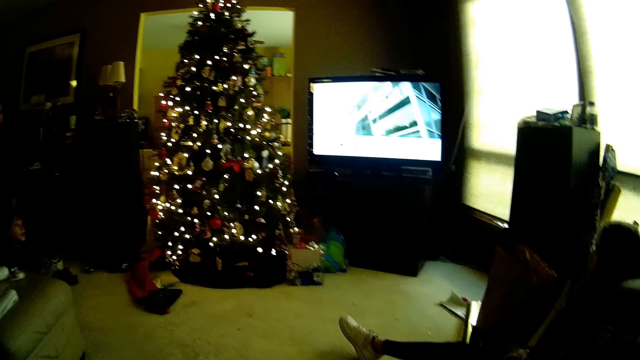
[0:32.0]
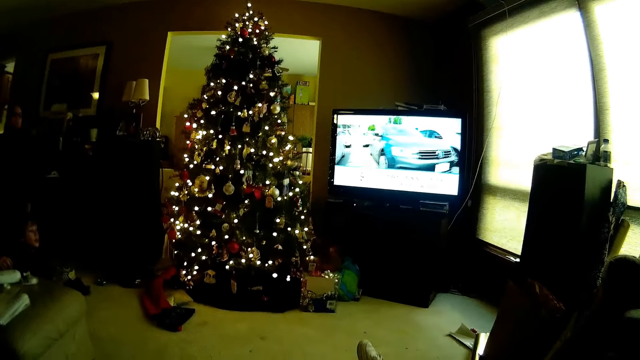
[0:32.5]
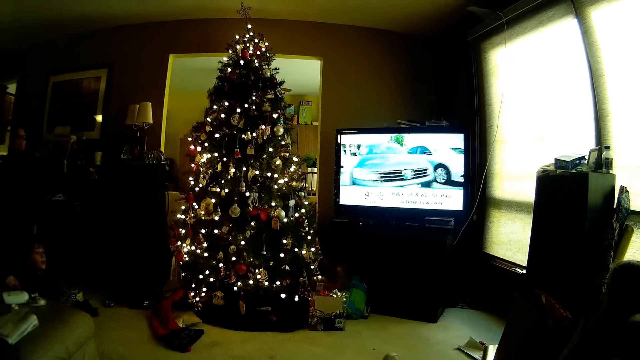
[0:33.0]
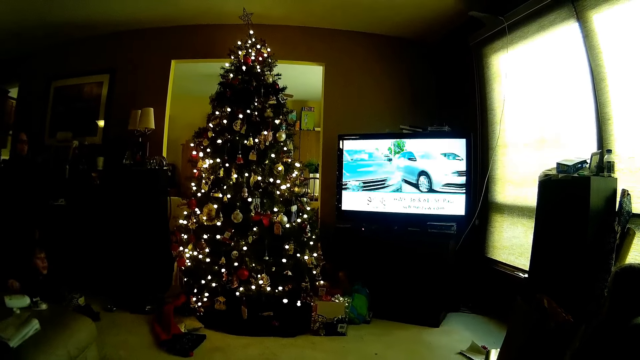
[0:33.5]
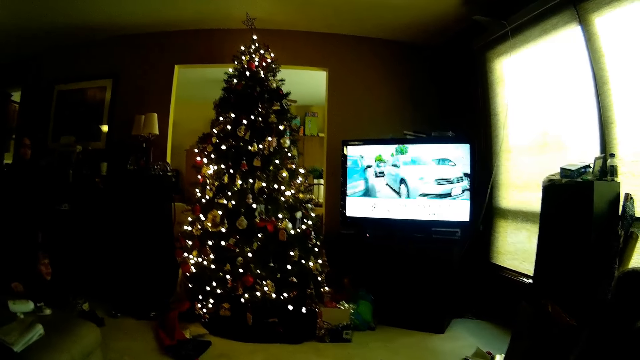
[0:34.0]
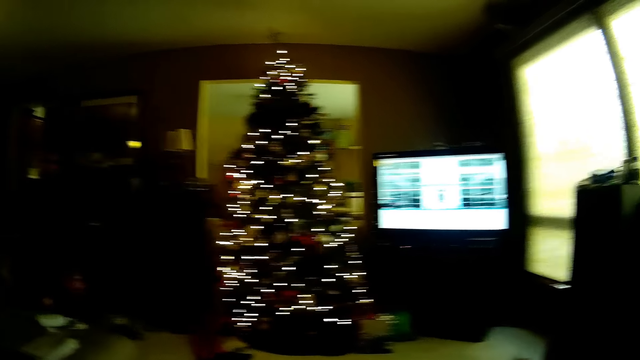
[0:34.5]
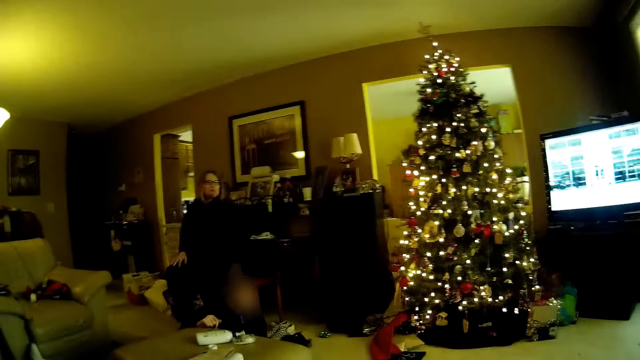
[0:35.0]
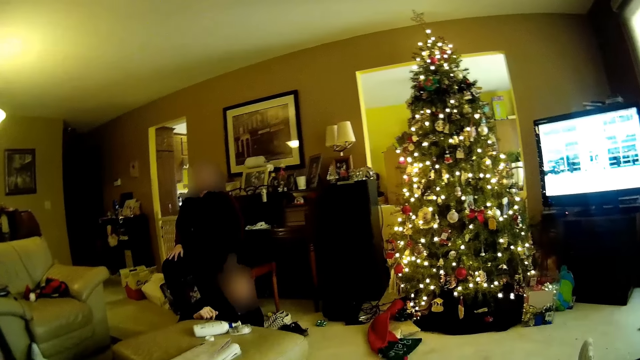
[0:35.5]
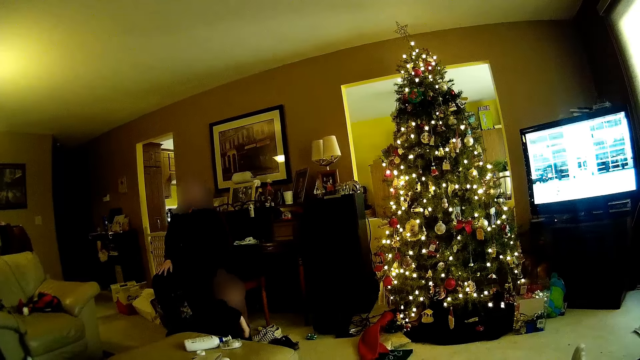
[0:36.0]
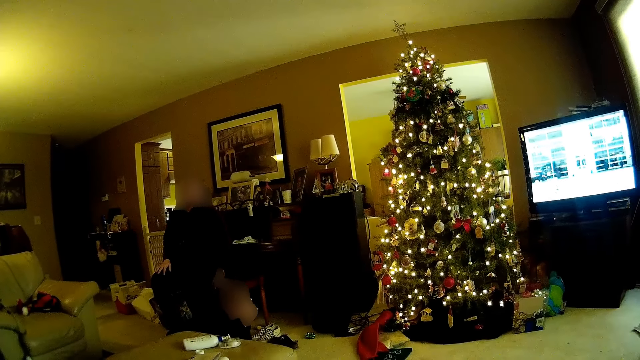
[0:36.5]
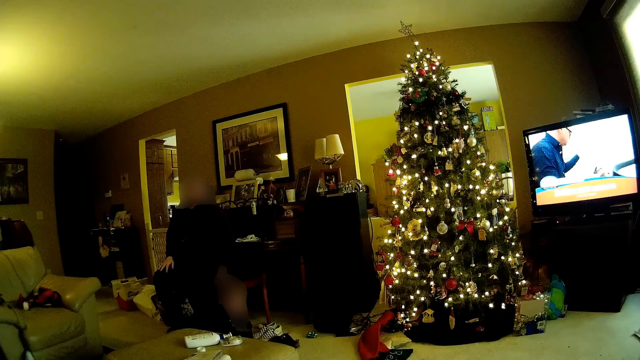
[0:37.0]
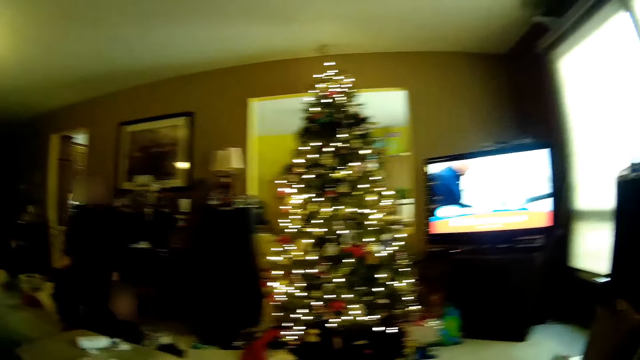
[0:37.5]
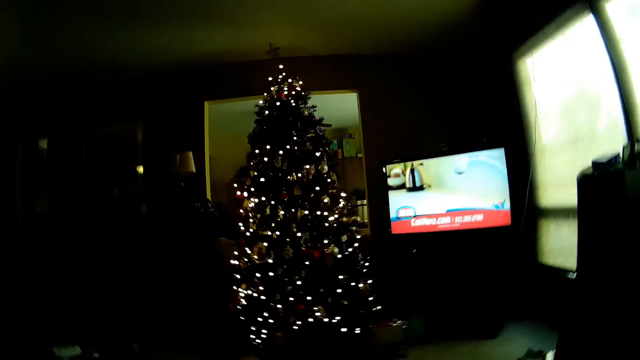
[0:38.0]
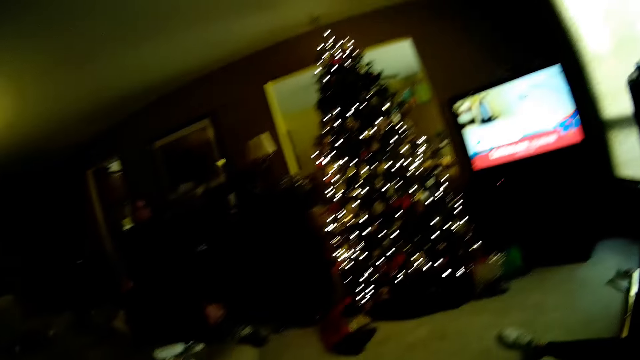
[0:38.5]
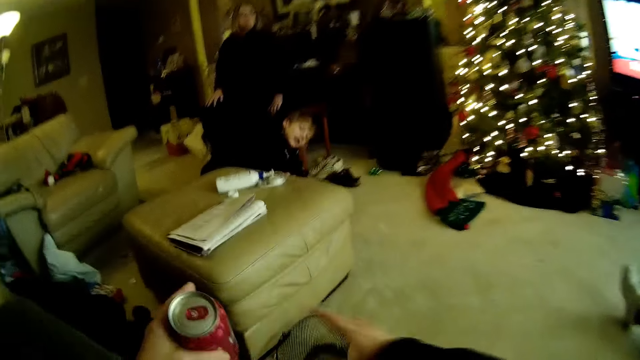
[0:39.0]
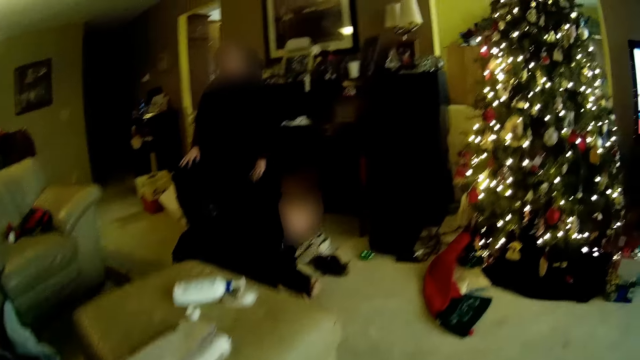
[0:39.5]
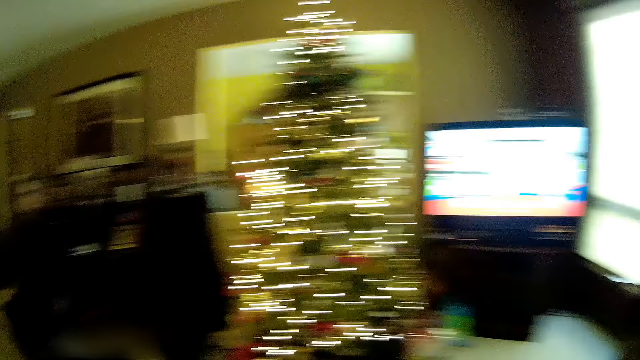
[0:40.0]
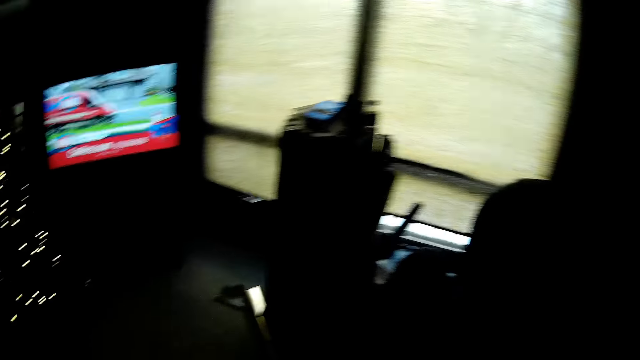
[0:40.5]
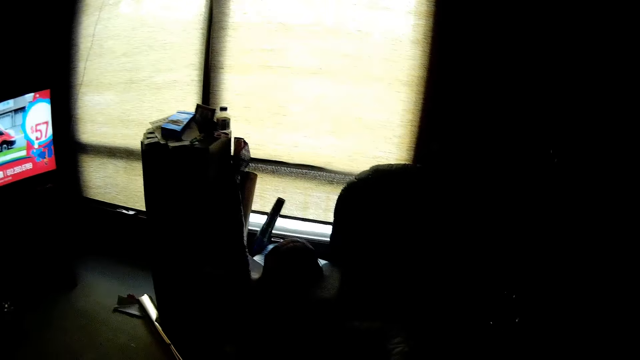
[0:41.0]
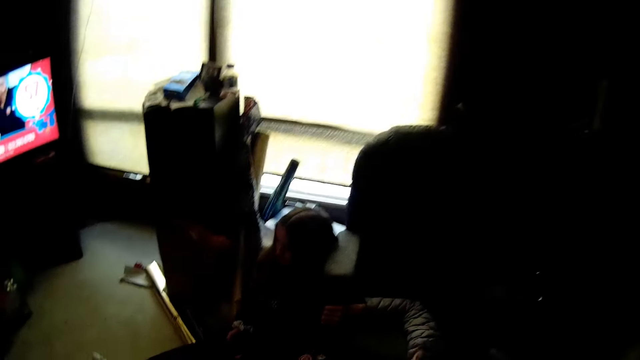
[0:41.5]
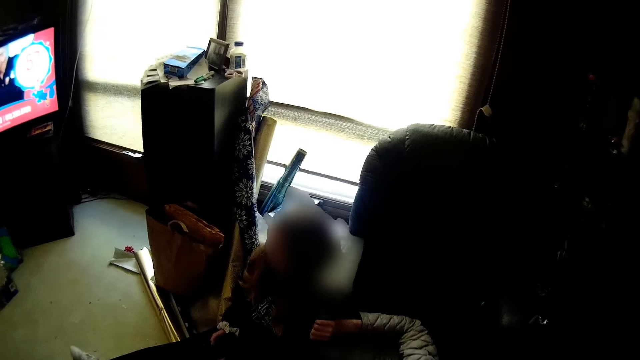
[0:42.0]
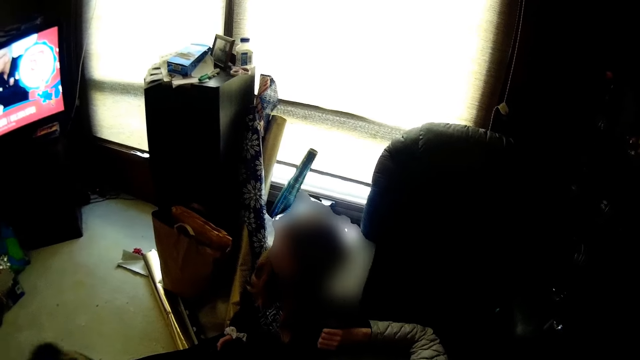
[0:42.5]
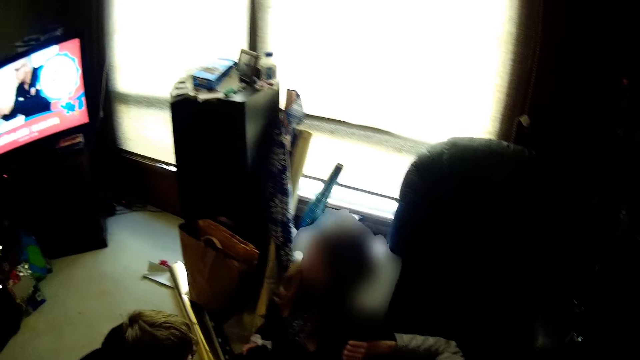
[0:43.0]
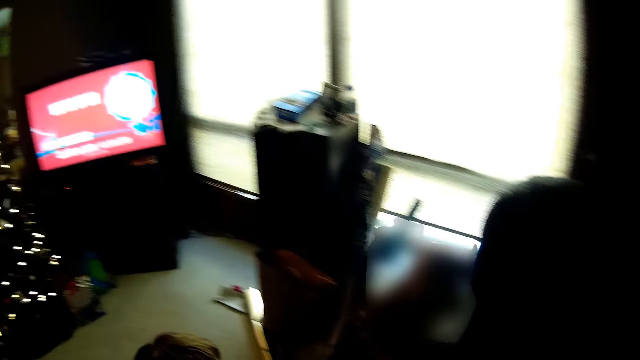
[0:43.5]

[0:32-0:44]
The camera wearer holds a bottle in her left hand.

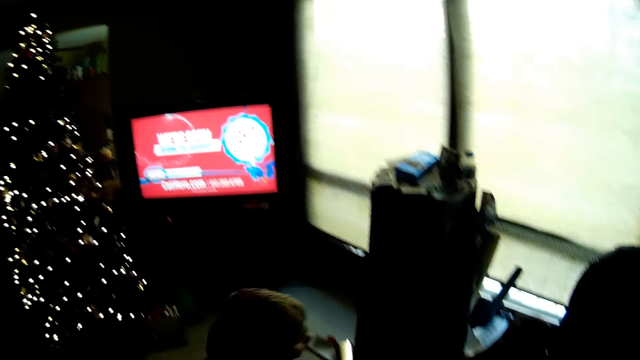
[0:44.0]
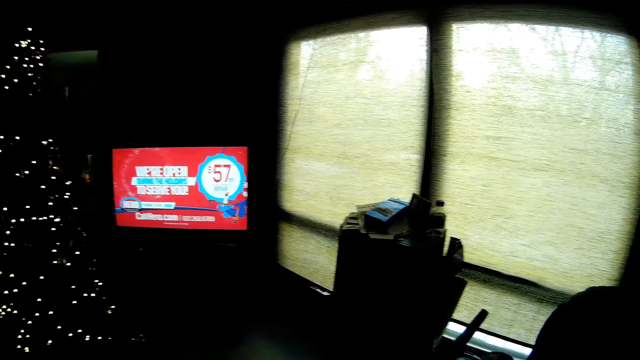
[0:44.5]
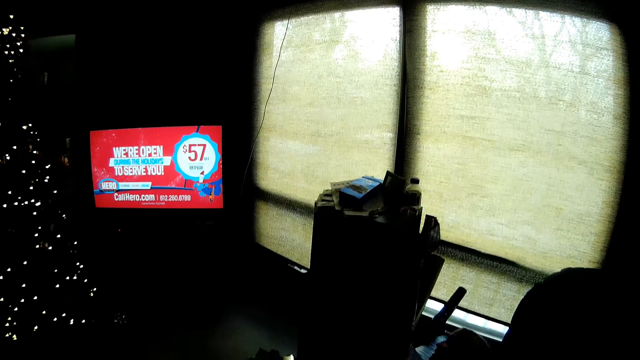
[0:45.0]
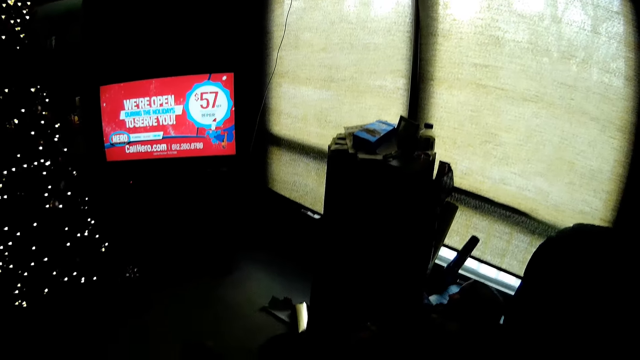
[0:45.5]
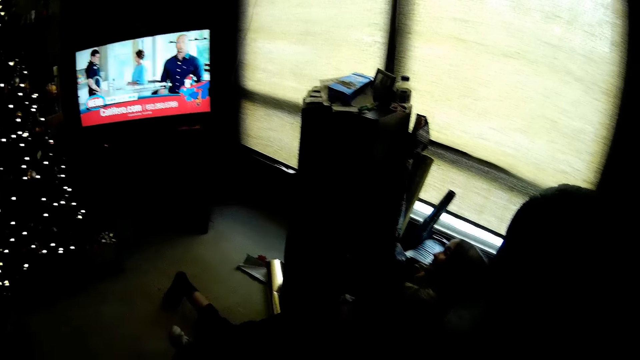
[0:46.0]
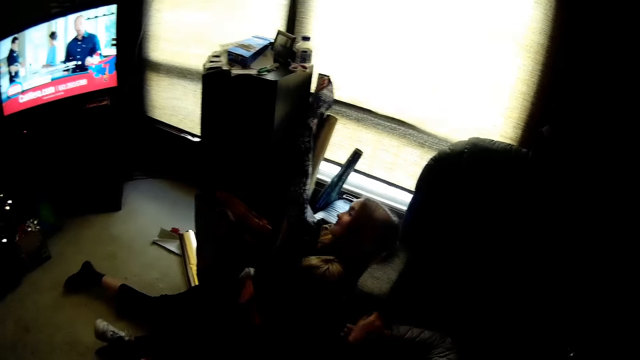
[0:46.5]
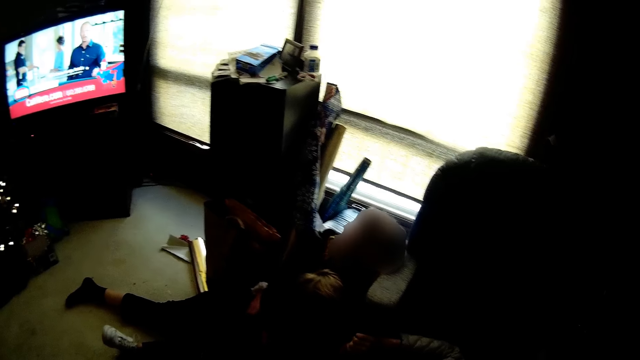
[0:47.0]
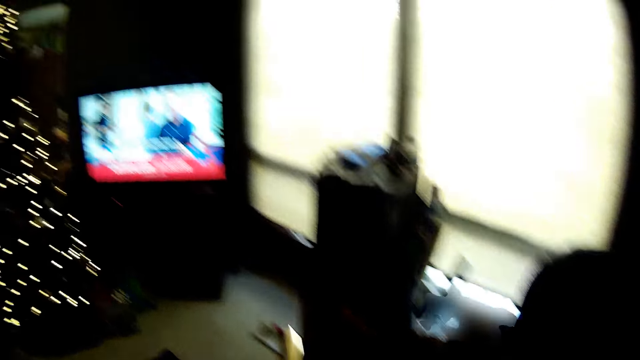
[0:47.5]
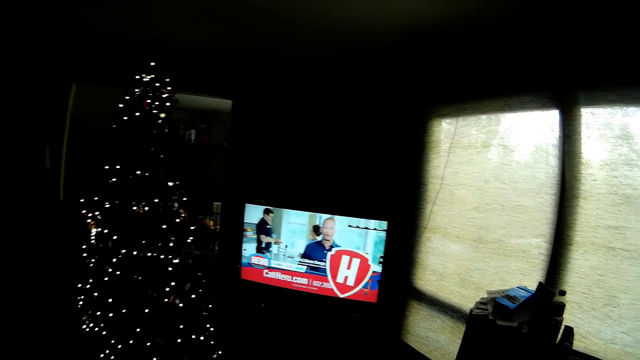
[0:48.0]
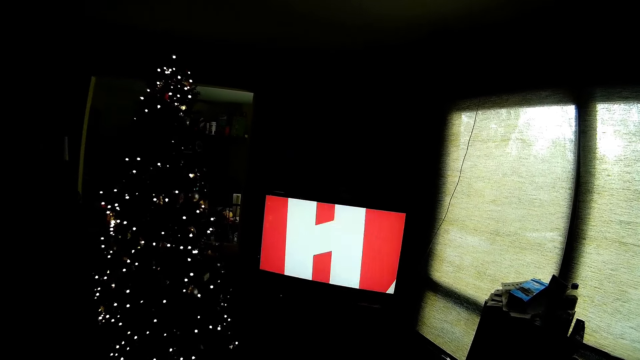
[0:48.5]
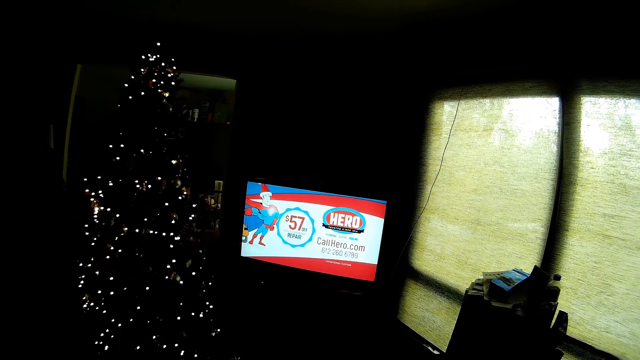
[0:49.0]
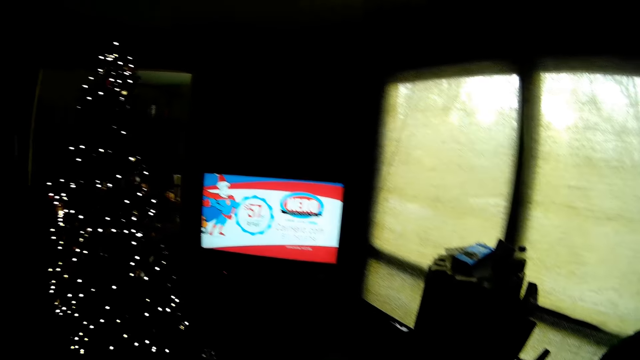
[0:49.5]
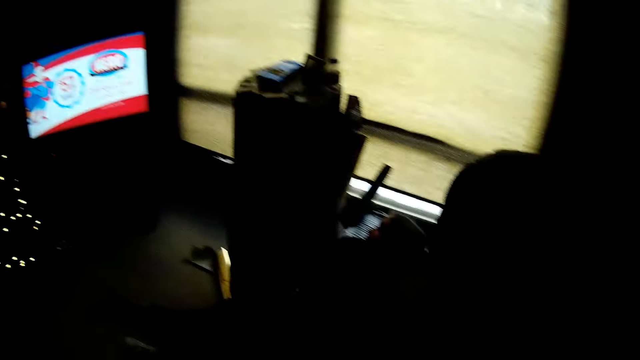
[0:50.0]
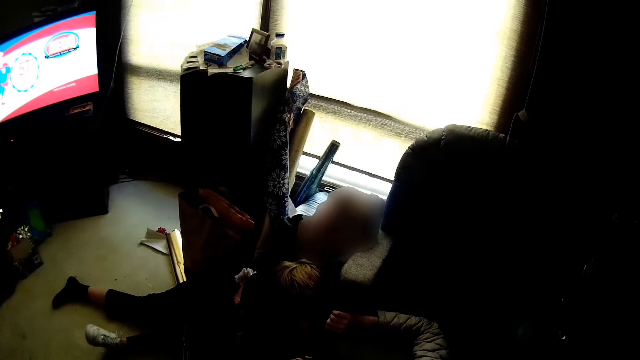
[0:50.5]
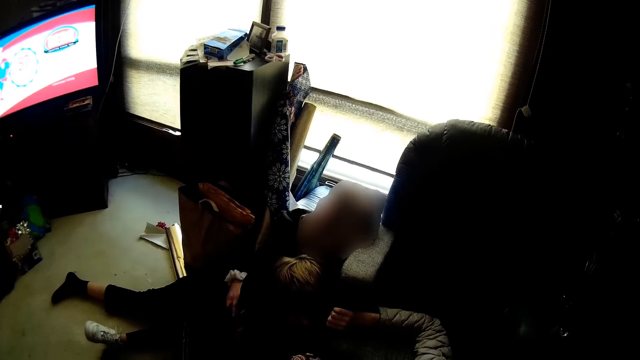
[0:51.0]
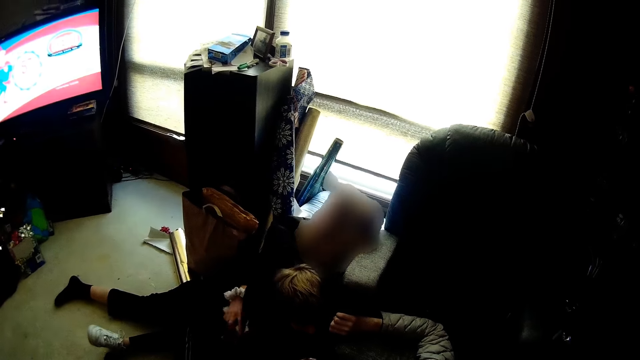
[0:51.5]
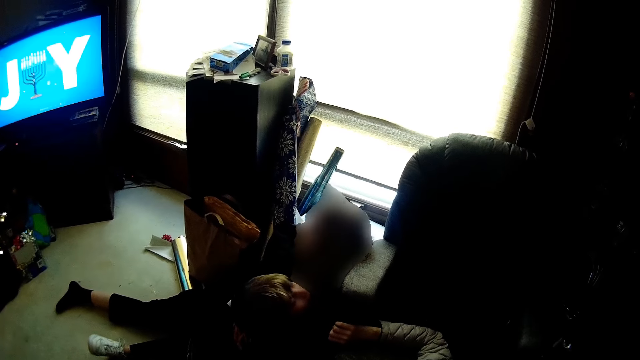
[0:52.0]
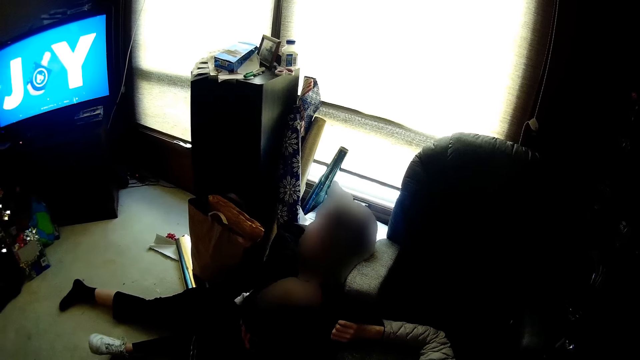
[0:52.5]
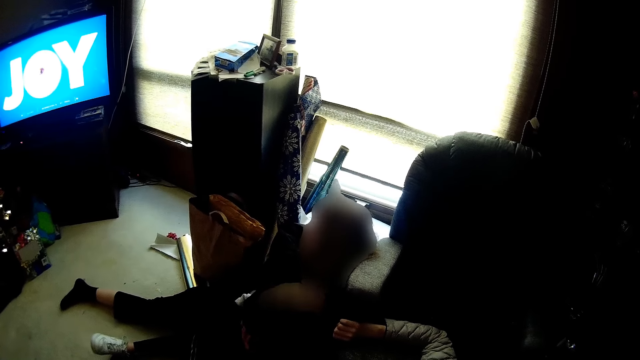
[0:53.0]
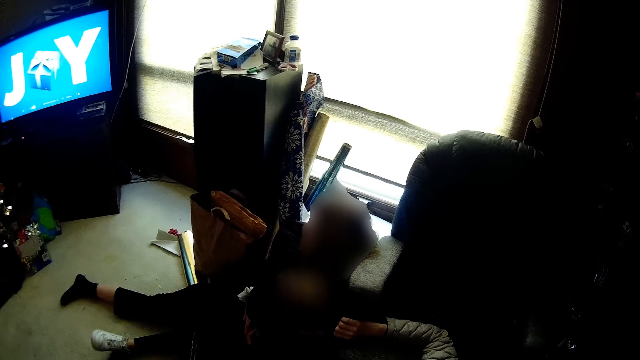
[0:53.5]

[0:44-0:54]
A boy sits on the floor.
